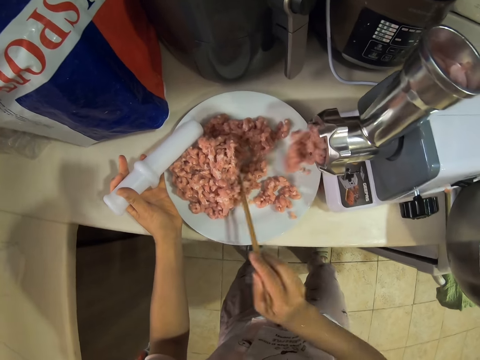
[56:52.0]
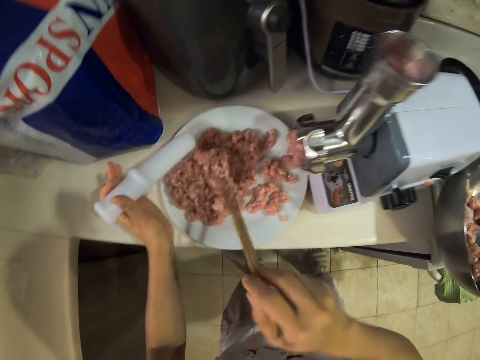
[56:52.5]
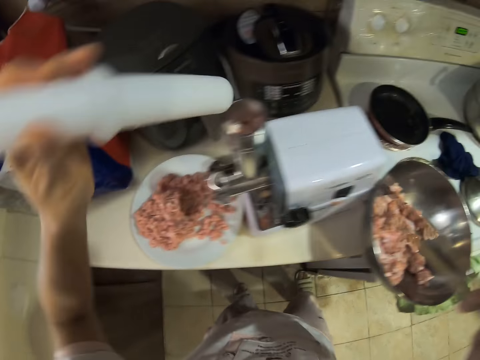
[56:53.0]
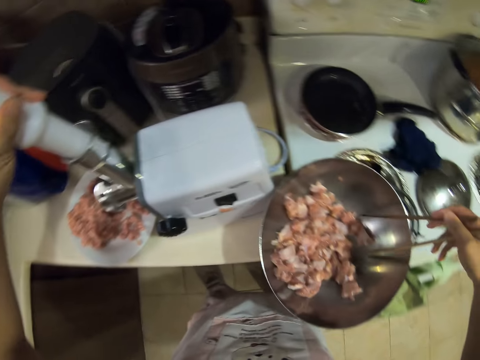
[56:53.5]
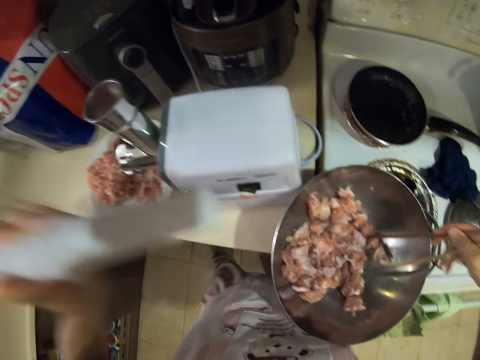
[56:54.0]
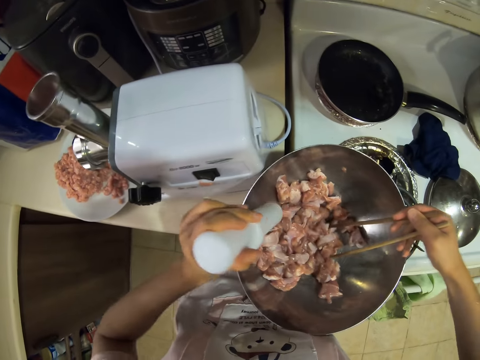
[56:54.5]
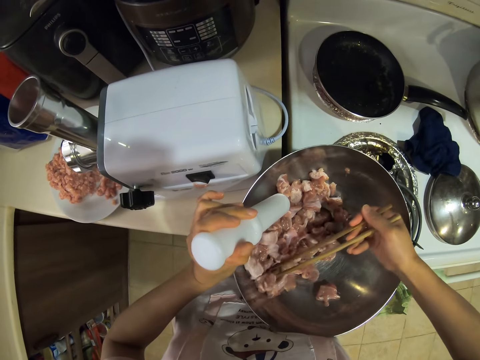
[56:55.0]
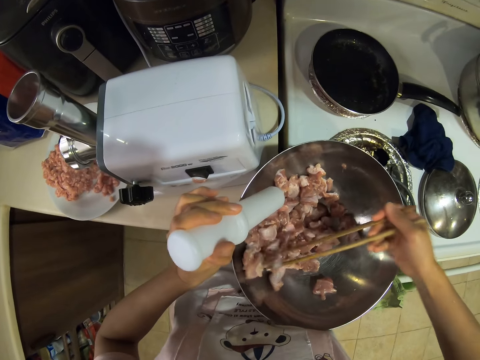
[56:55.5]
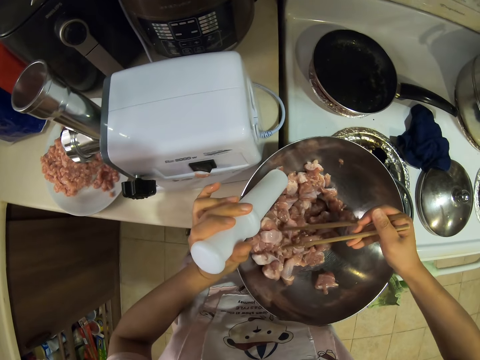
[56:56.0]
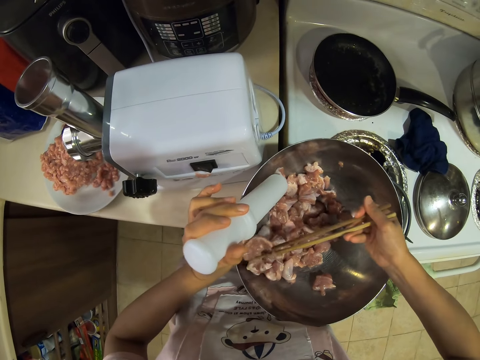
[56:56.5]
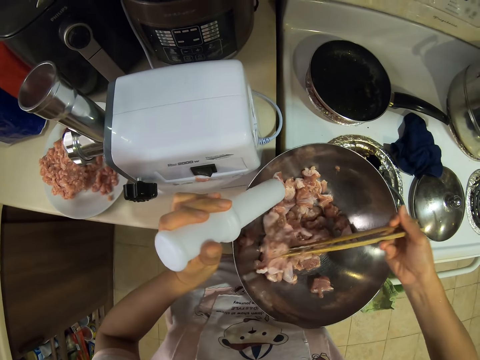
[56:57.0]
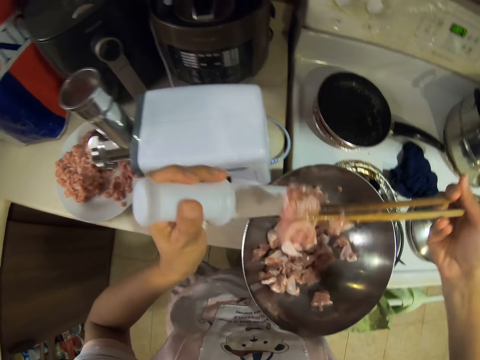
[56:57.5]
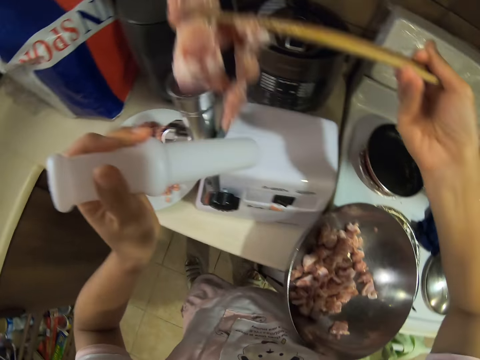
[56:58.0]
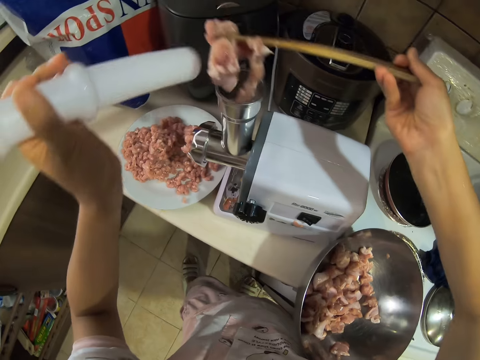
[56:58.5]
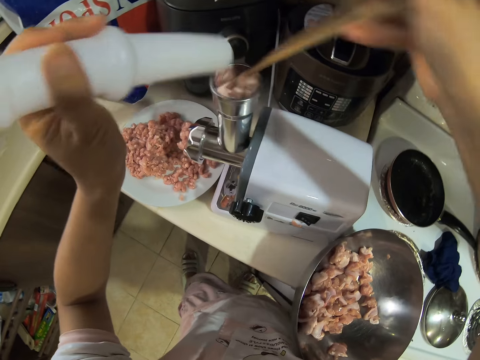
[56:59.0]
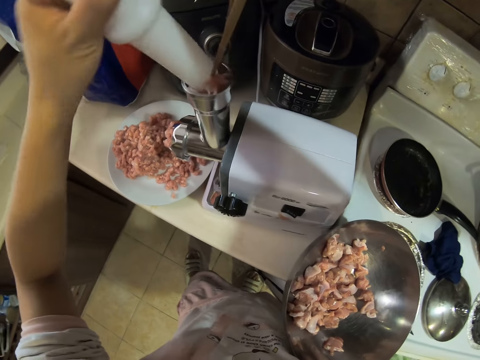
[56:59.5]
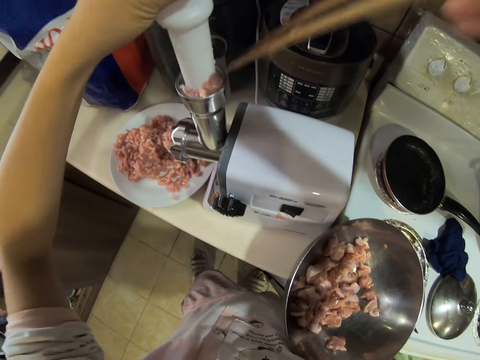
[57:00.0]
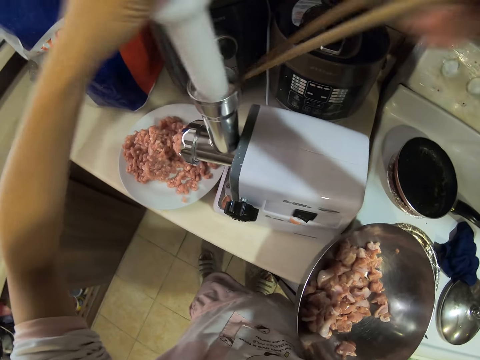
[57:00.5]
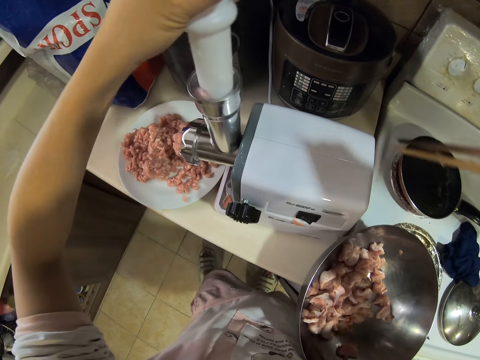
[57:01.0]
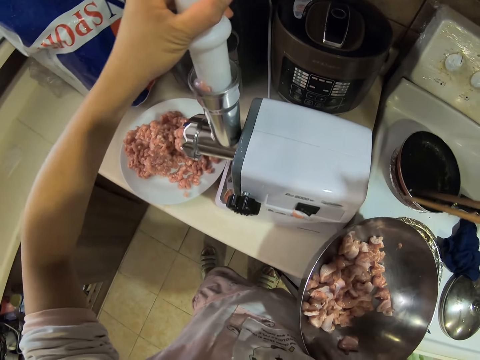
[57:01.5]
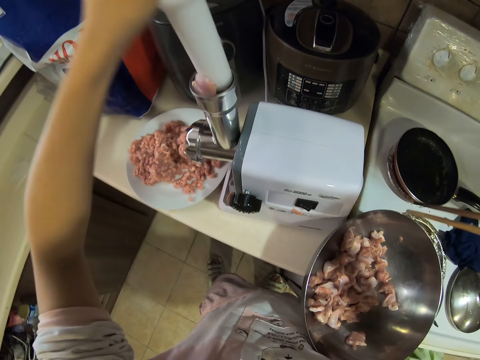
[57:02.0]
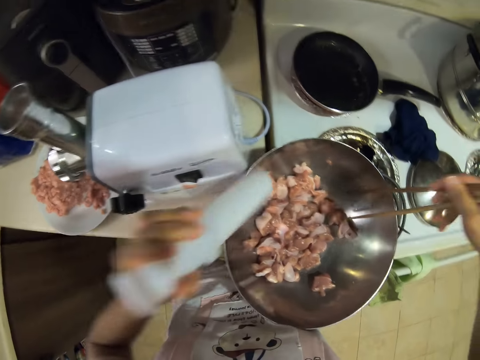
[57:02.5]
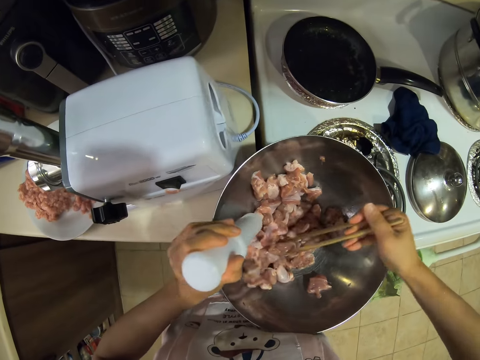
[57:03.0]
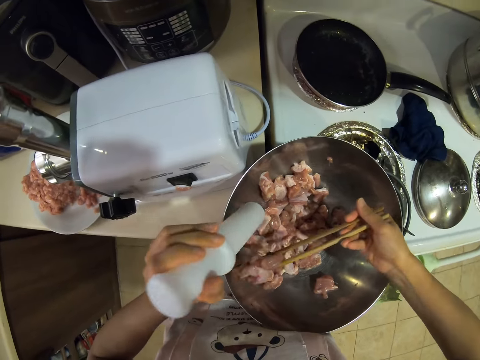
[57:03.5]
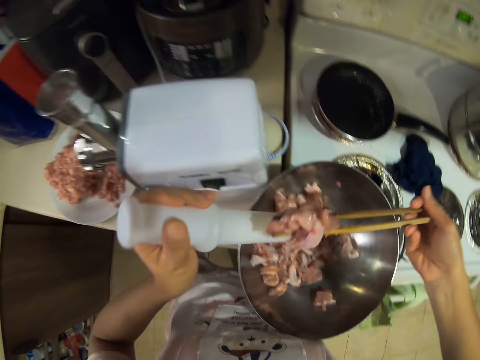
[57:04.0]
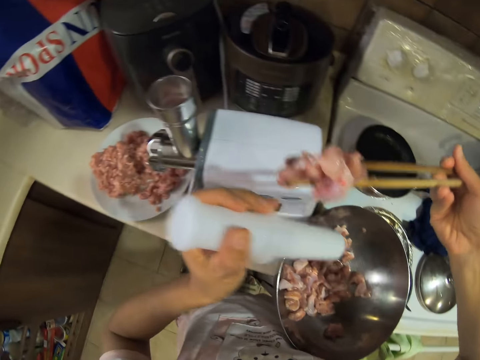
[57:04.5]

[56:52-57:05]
The camera wearer spreads the meat on the plate. They push the meat in the grinder with the pusher. They pick the meat with skewers. They put the meat in the meat grinder. They push the meat in the grinder with the pusher. They pick the meat with the skewers.

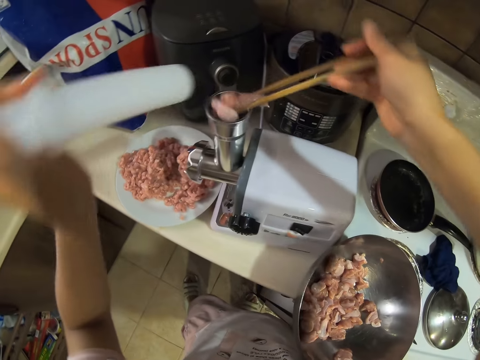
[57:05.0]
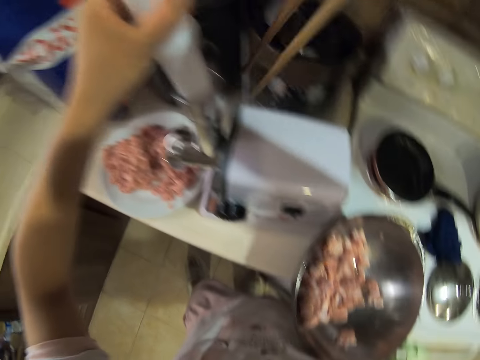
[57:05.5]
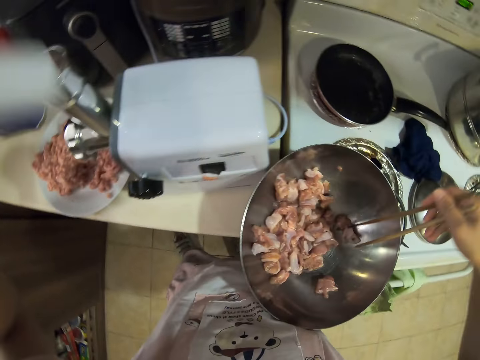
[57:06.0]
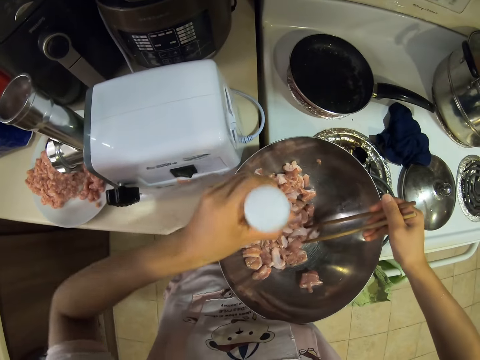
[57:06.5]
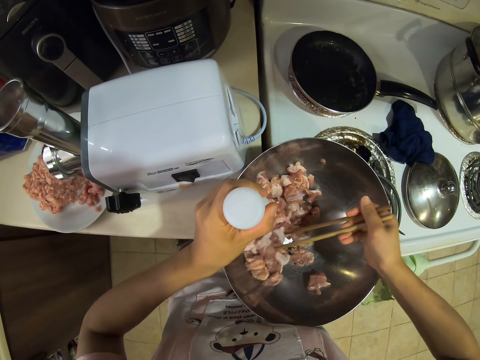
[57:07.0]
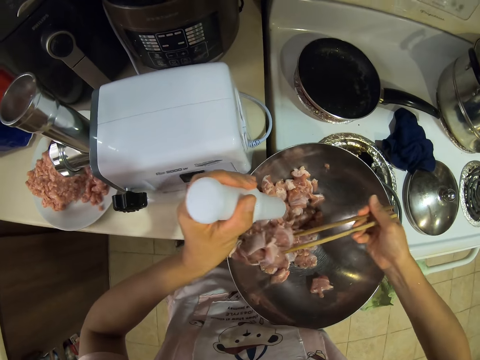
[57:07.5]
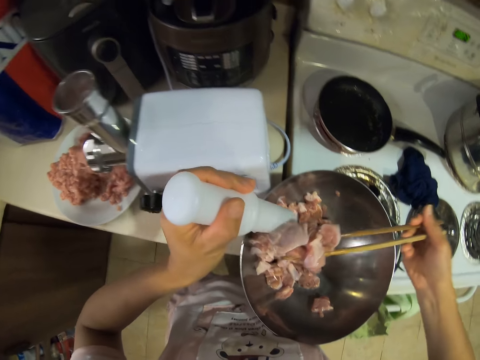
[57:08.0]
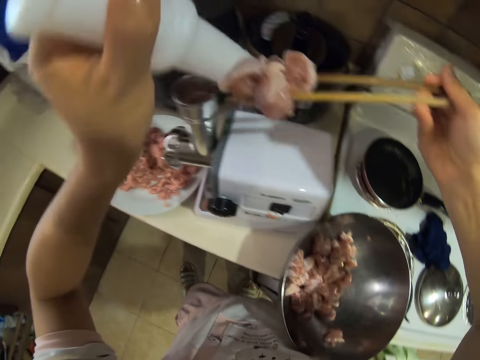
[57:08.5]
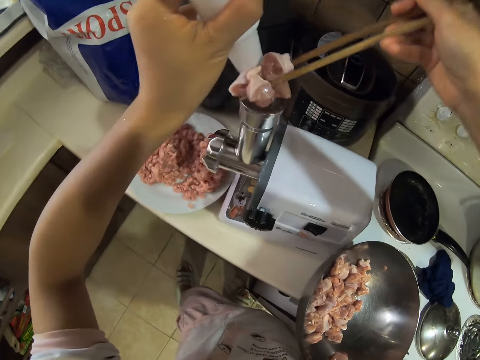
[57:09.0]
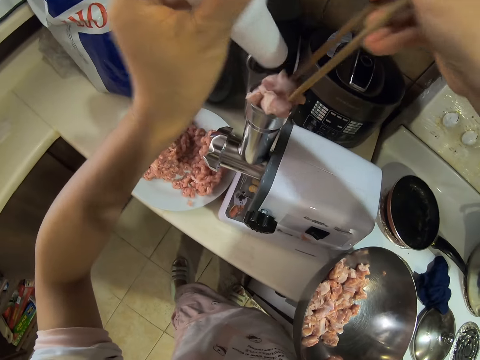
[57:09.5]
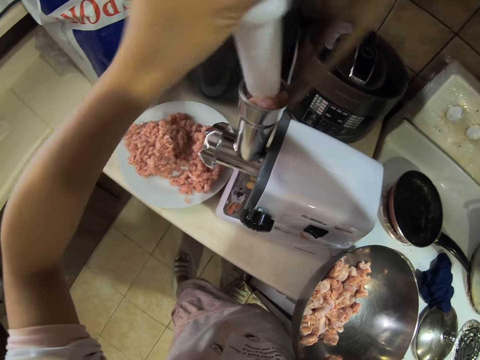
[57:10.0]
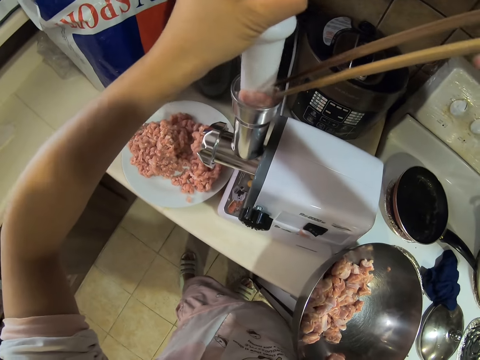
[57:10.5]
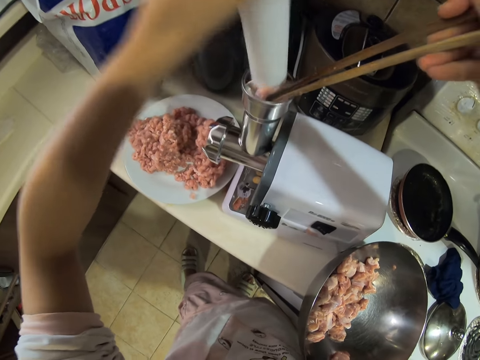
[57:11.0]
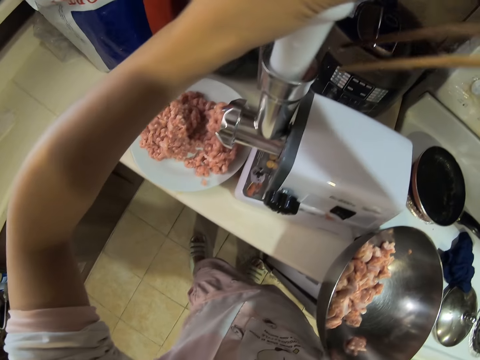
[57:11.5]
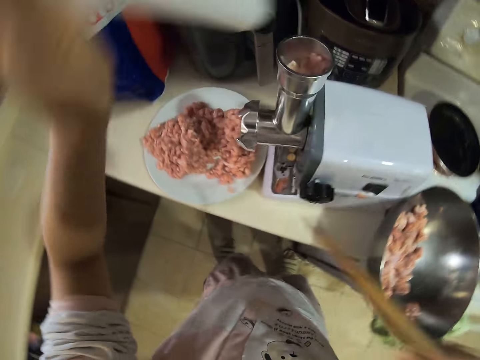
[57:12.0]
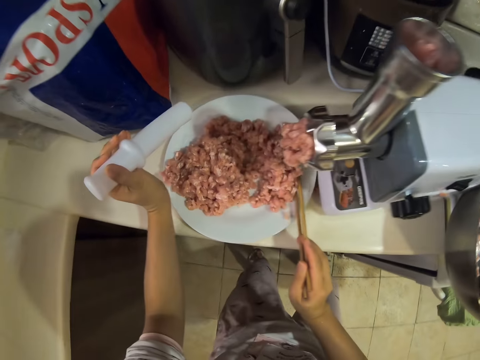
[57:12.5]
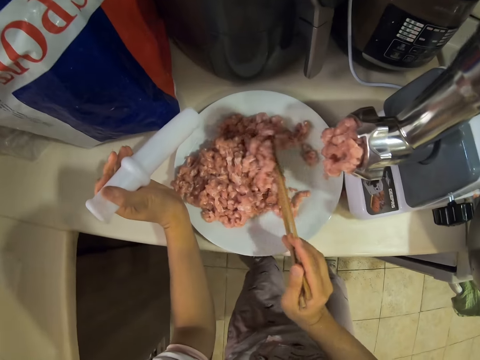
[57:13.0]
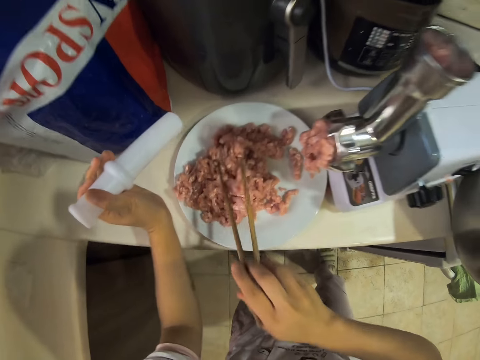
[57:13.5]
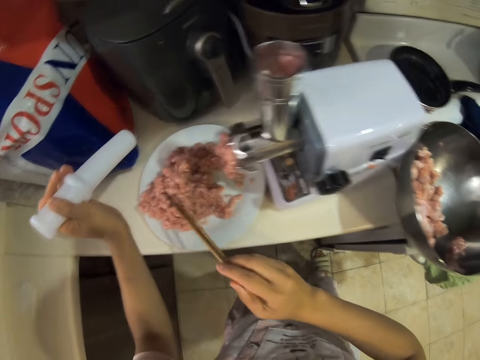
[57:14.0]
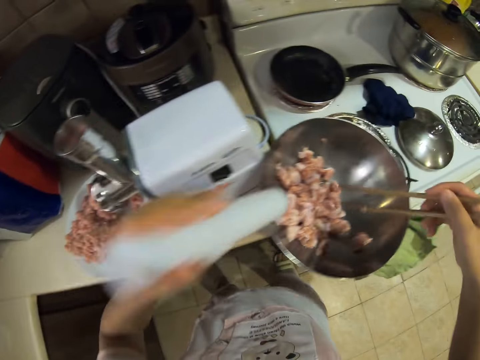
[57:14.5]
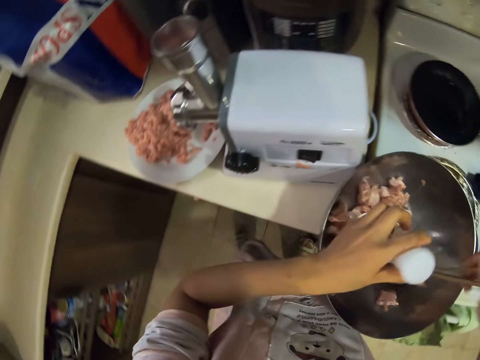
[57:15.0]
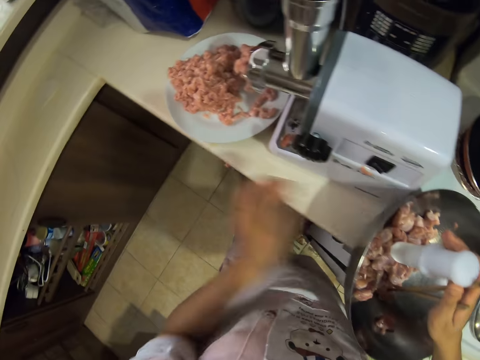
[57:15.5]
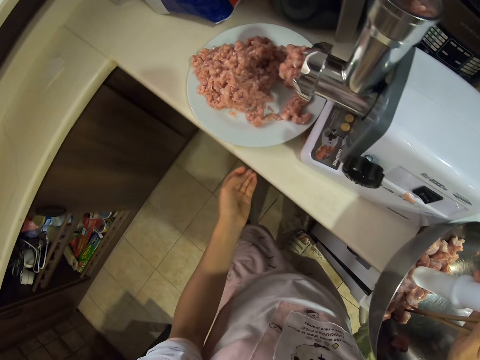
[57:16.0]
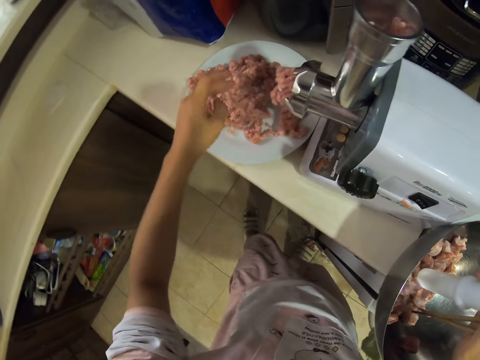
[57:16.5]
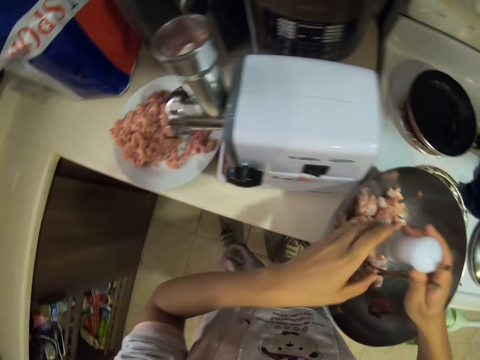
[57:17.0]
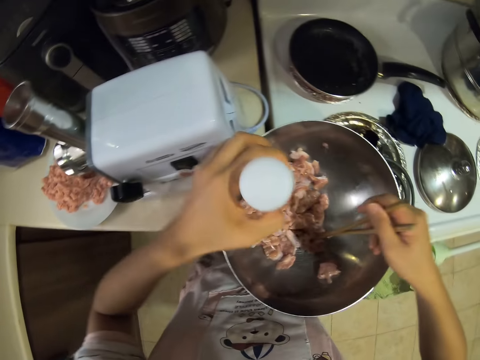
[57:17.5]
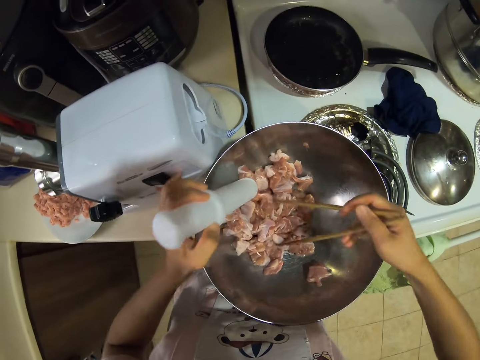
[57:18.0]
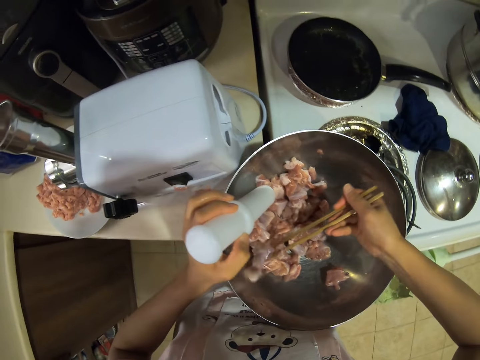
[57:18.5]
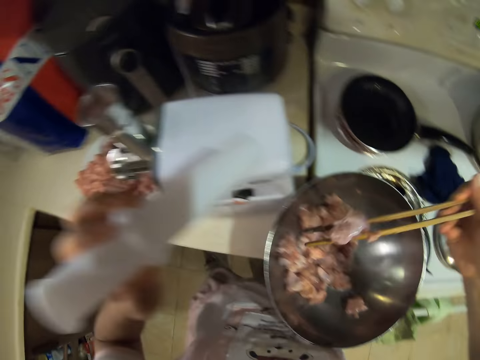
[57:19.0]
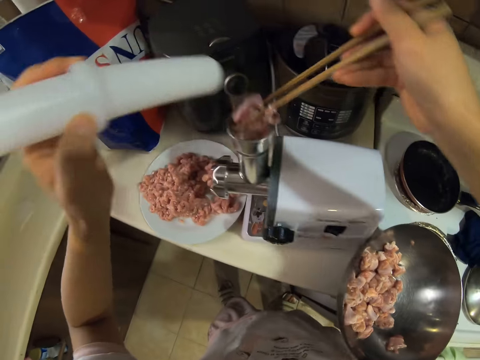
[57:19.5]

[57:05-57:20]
The camera wearer puts the meat in the meat grinder. They push the meat in the grinder with the pusher. They pick the meat with skewers. They put the meat in the meat grinder. They push the meat in the grinder with the pusher. They spread the mince meat on the plate. They pick the meat with the skewers.
